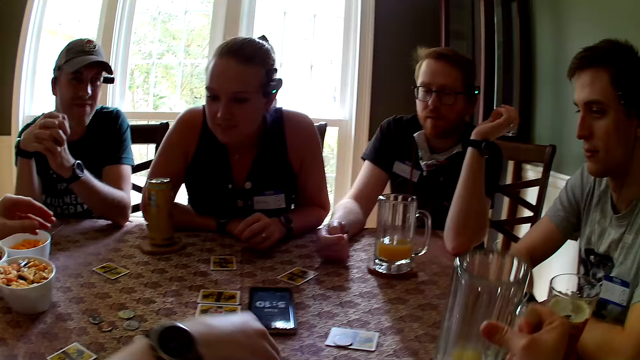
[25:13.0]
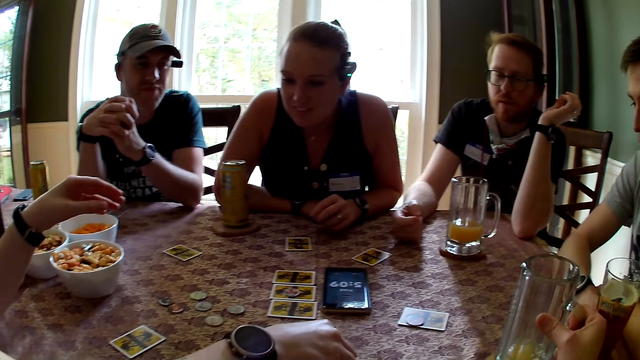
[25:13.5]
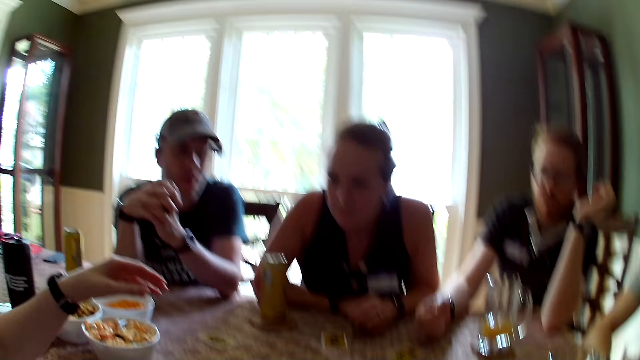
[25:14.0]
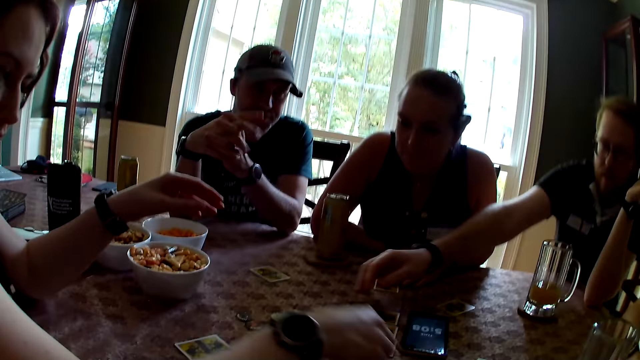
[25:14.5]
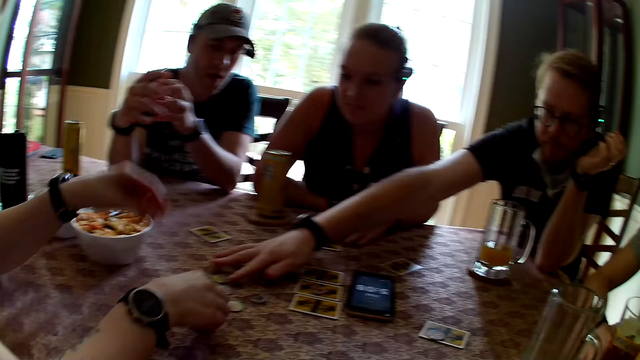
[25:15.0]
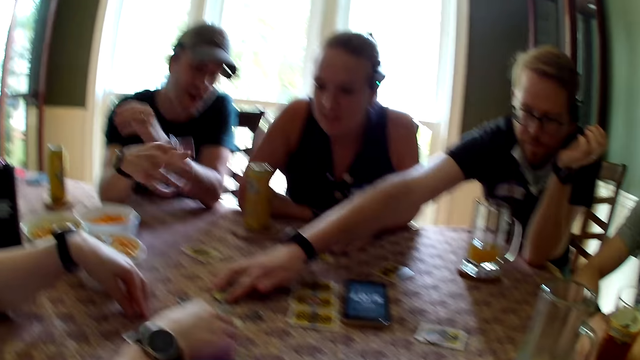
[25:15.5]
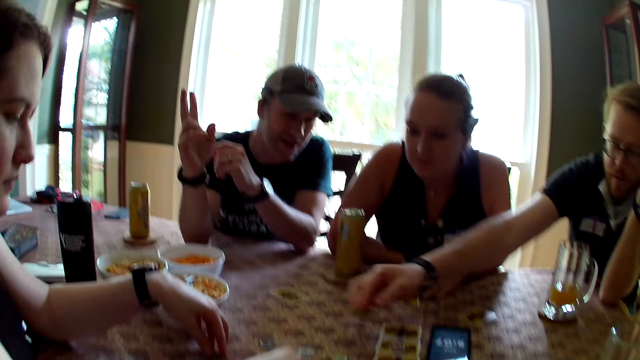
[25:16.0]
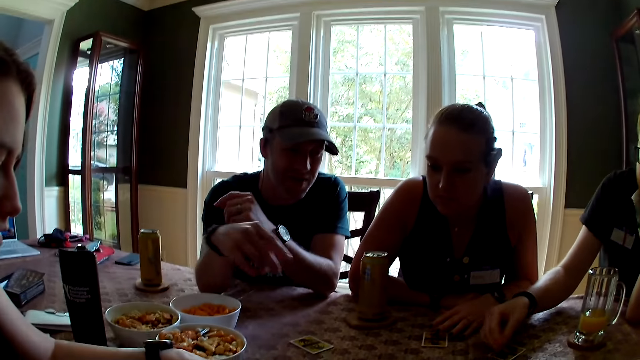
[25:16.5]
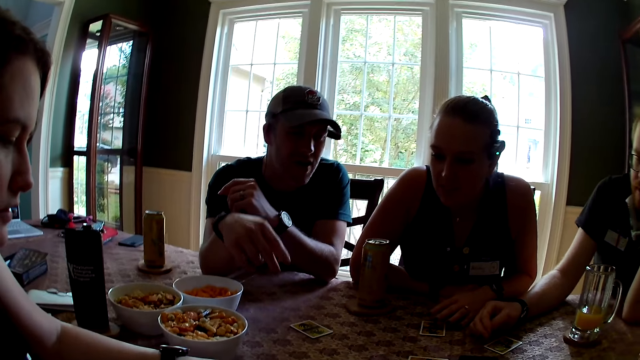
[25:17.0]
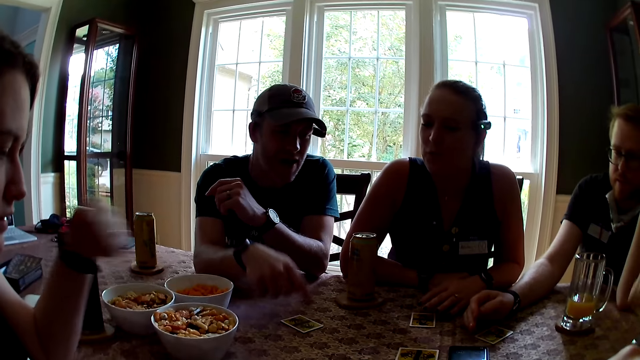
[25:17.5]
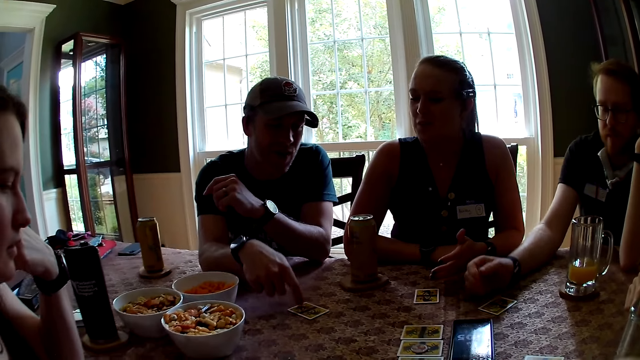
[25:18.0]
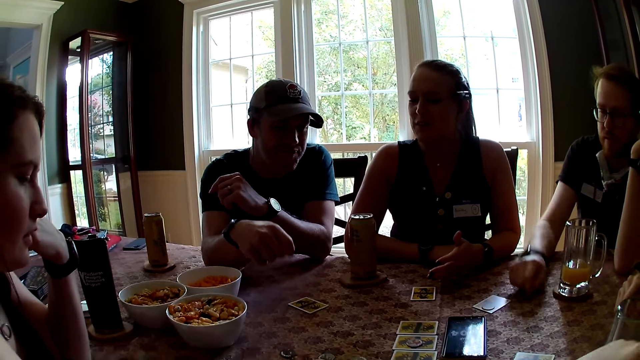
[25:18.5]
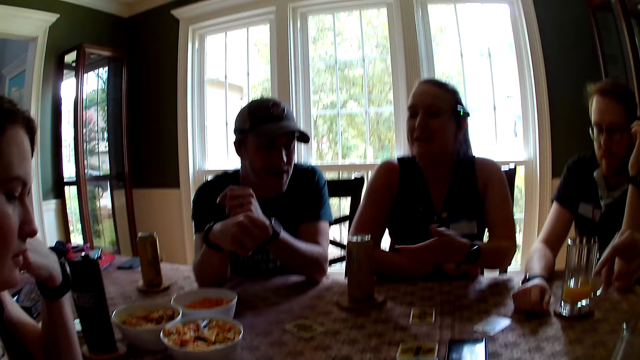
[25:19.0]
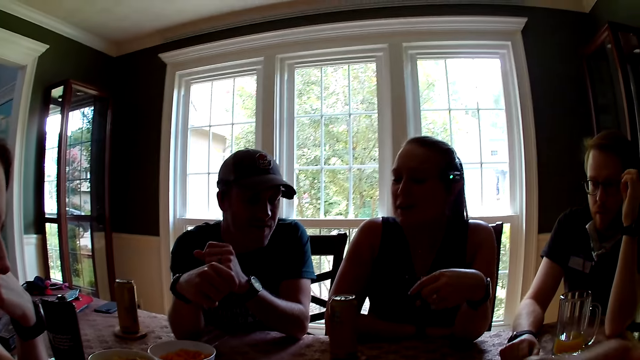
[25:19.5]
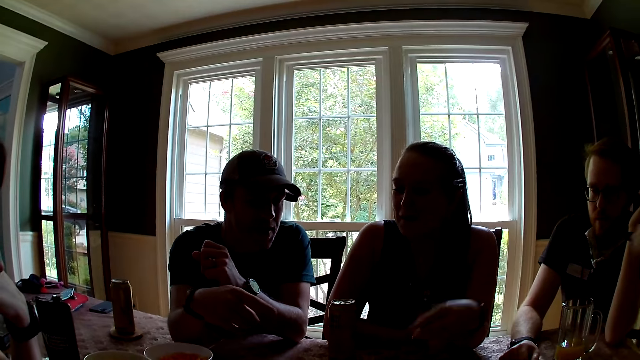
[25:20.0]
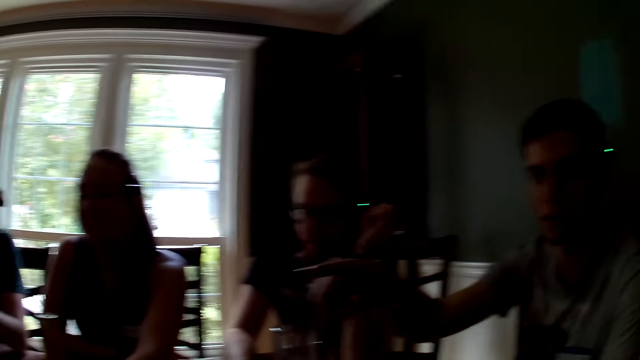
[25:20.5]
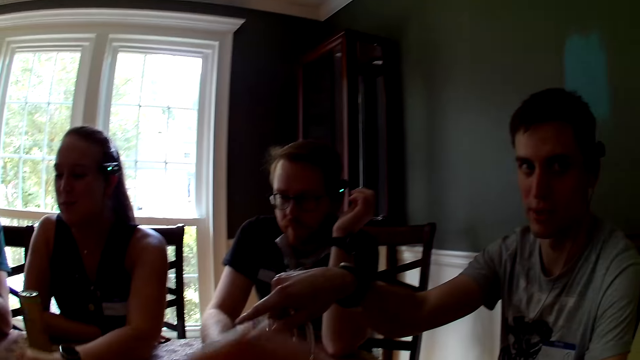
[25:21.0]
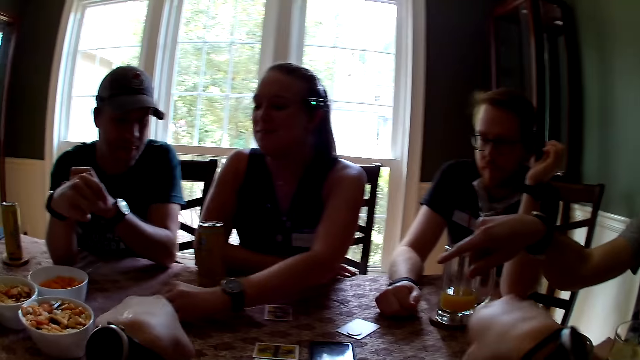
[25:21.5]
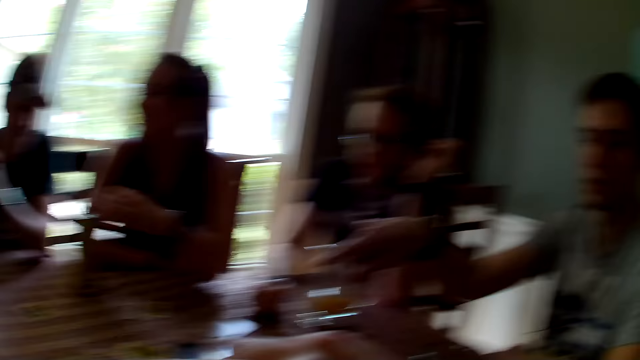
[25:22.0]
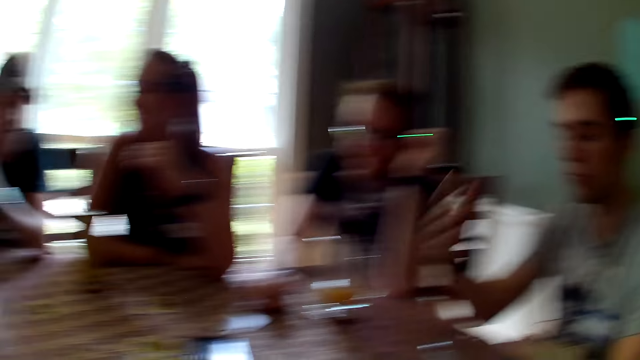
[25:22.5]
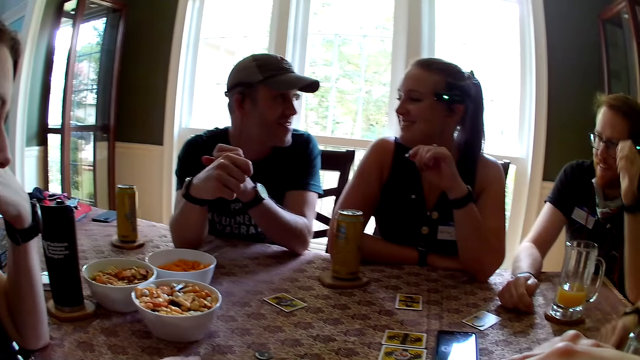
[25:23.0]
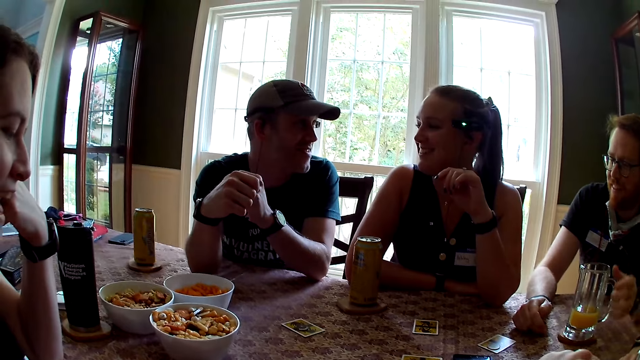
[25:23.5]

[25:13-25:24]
A lady speaks to another lady. The camera wearer drops the glass cup in her right hand on the table. A man picks a game chip on the table with his right hand to a card. Another man touches a card on the table with his right hand. The other man speaks to the first lady. A third man makes gestures with his hand. A woman touches a card on the table with her left hand.

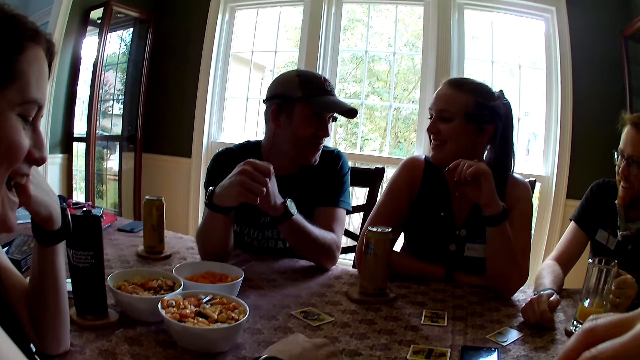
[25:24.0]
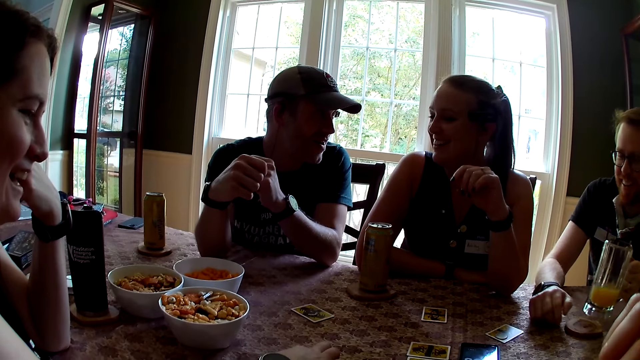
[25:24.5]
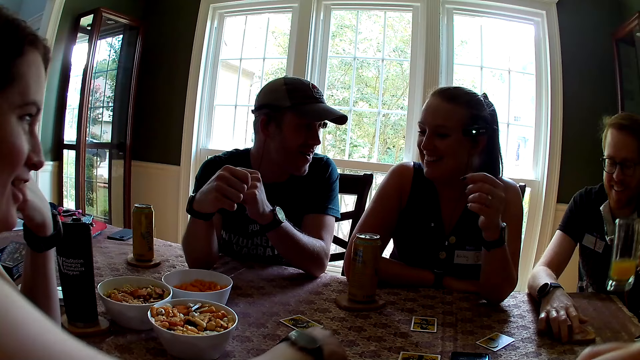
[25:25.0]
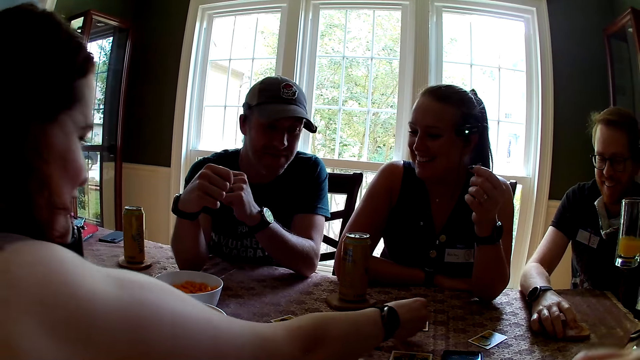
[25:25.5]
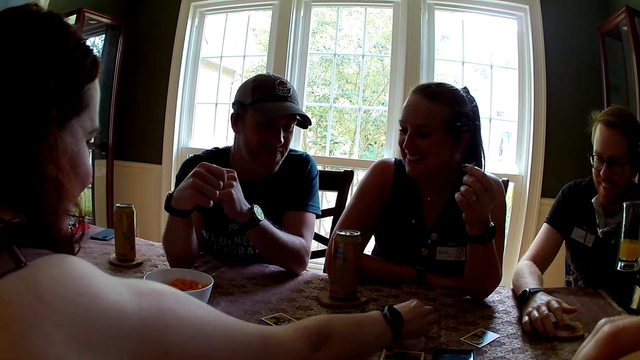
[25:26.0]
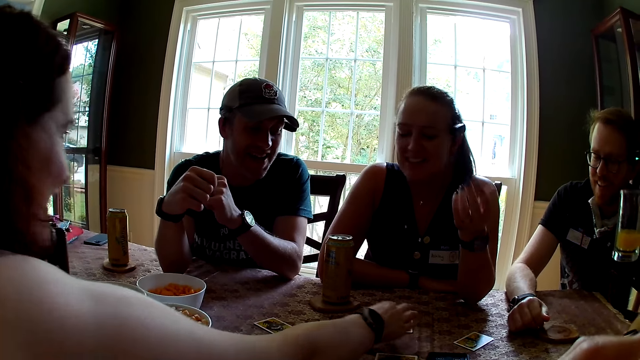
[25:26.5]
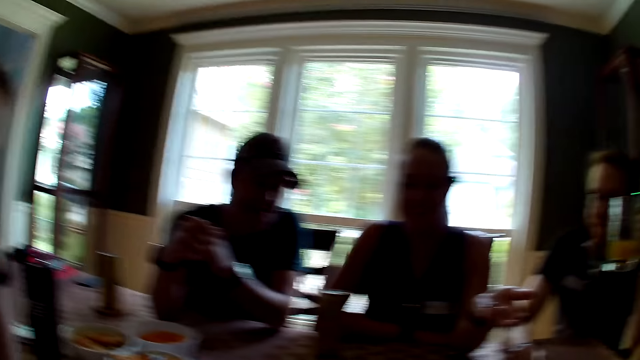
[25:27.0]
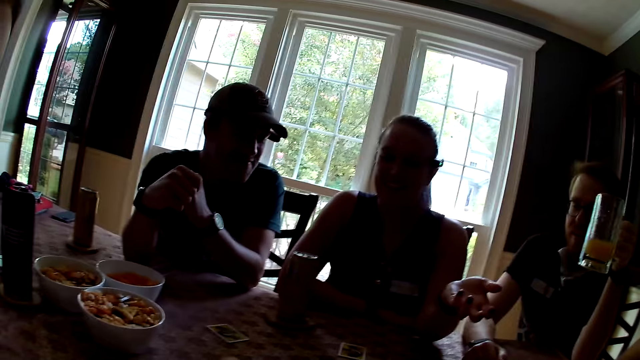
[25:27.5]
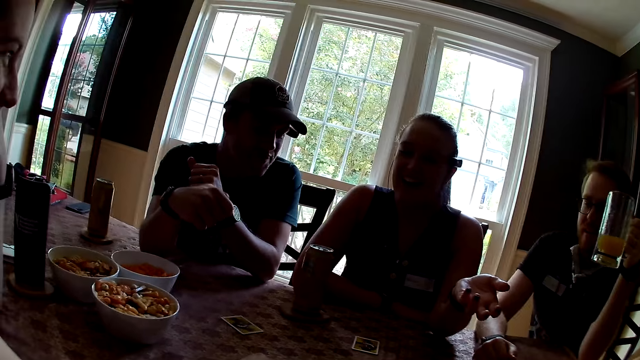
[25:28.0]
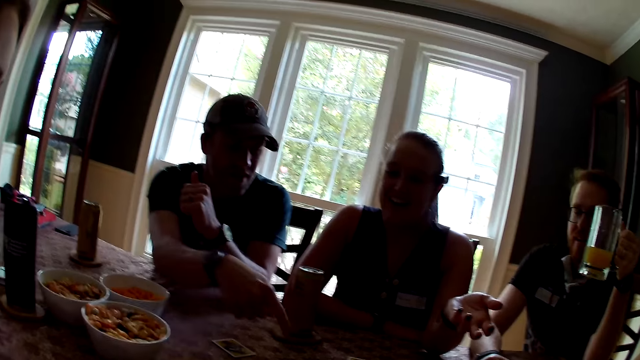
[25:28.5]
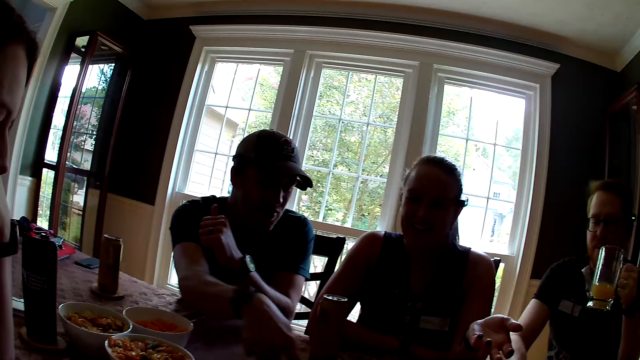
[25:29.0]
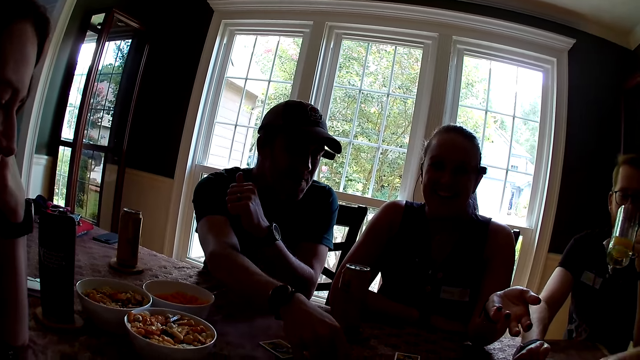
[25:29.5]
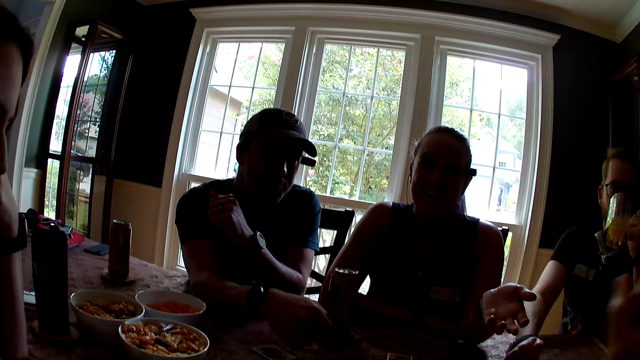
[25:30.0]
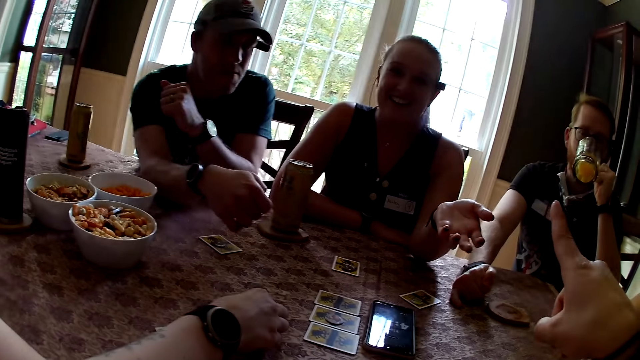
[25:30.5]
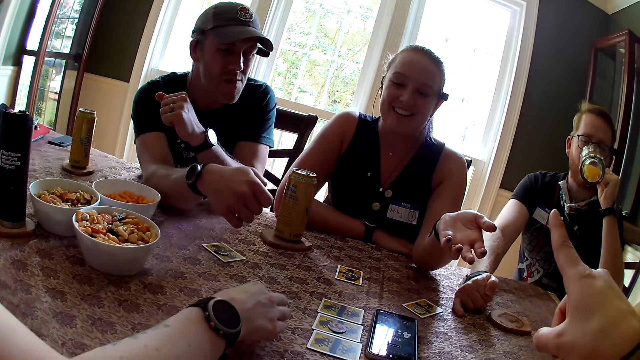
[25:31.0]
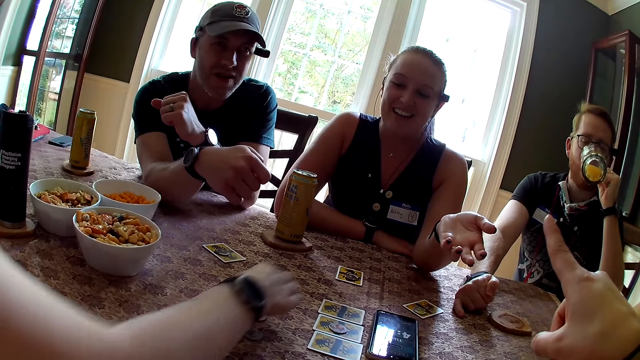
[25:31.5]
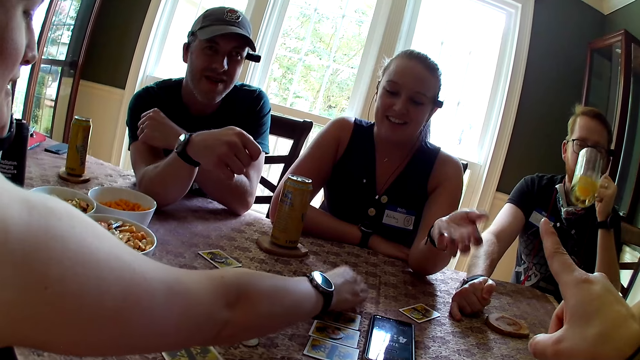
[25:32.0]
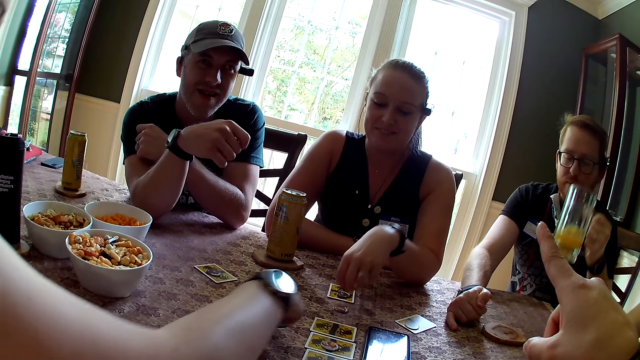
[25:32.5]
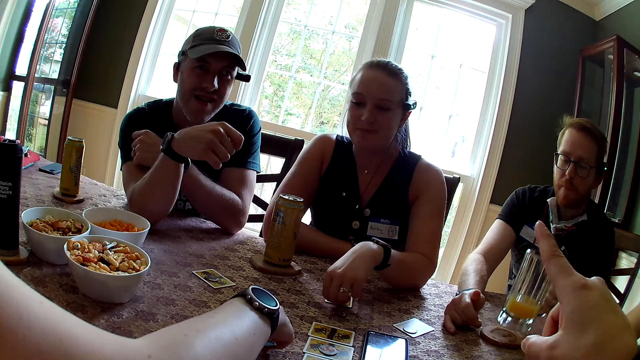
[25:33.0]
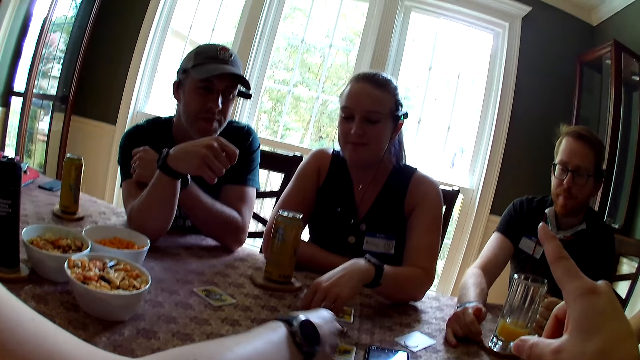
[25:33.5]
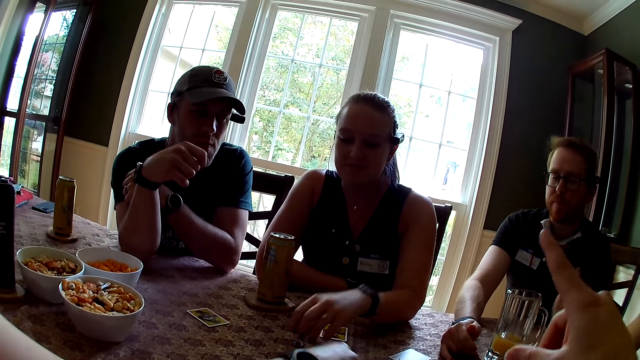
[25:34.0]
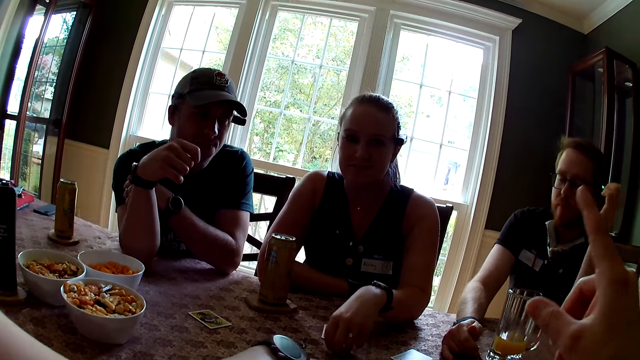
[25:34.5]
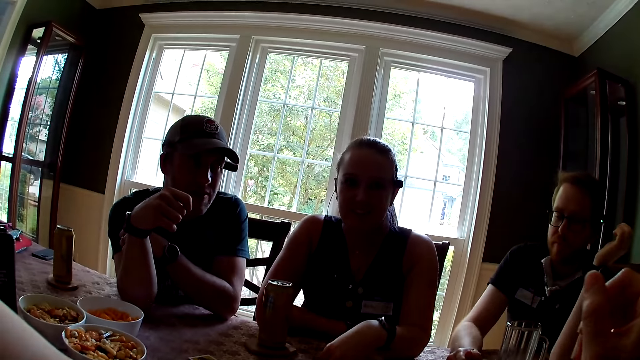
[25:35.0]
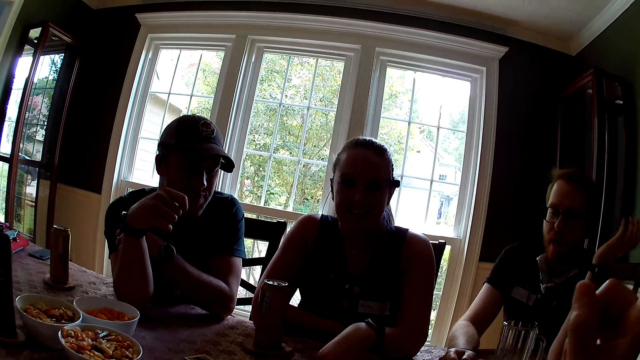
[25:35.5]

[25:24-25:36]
A man picks the glass cup on the table with his left hand. A woman touches the game chip on the table with her right hand and puts a game chip on a card on the table with her right hand. The woman touches a card on the table. The camera wearer speaks. The man holds a glass of juice in hand and drinks from the glass cup in his left hand. The camera wearer makes gestures with a hand. The woman moves a game chip on the table to a card with her right hand. The man drops the glass cup on the table with his left hand. The woman picks a game chip on the table with her right hand. Another woman touches the game chip on the card with her left hand. The first woman puts the chip in her right hand on the card on the table.
